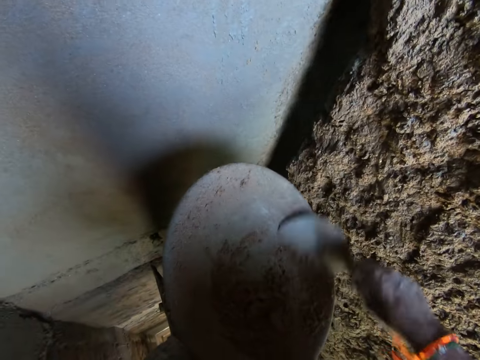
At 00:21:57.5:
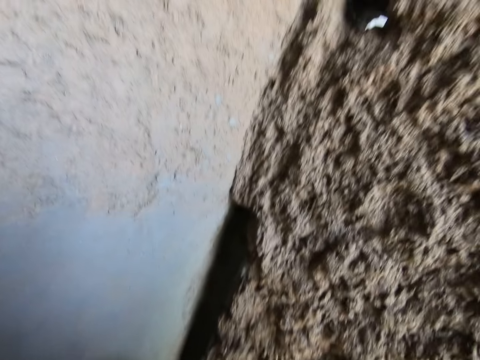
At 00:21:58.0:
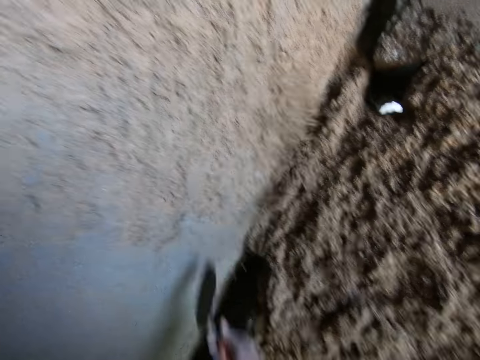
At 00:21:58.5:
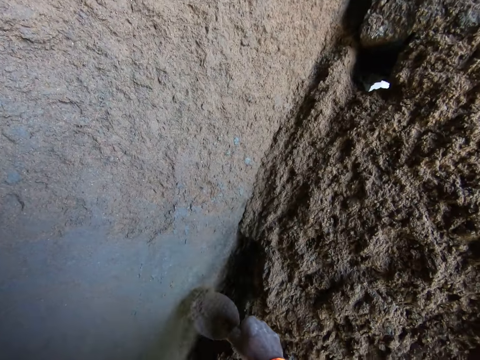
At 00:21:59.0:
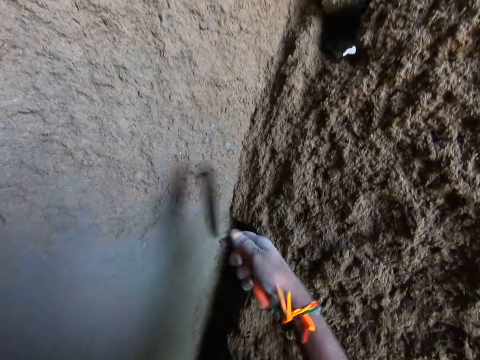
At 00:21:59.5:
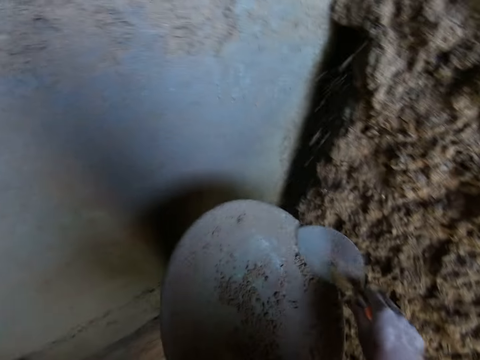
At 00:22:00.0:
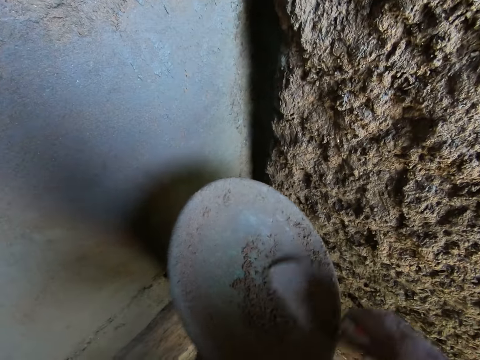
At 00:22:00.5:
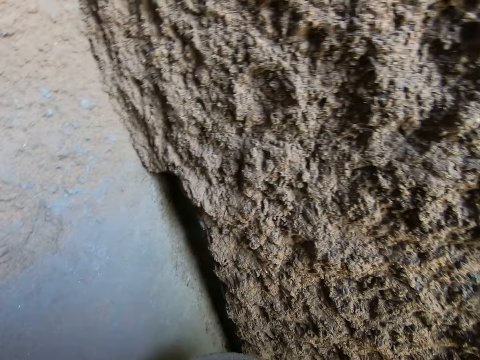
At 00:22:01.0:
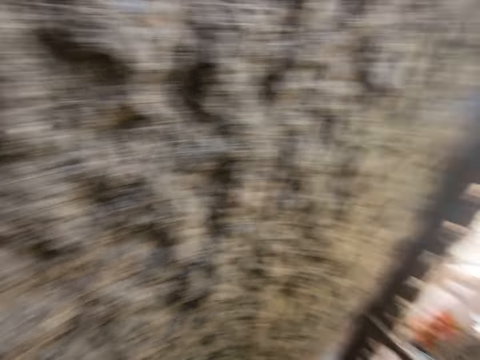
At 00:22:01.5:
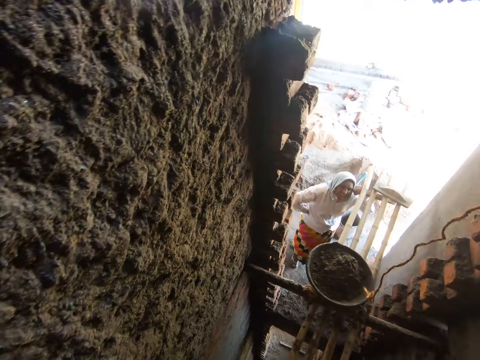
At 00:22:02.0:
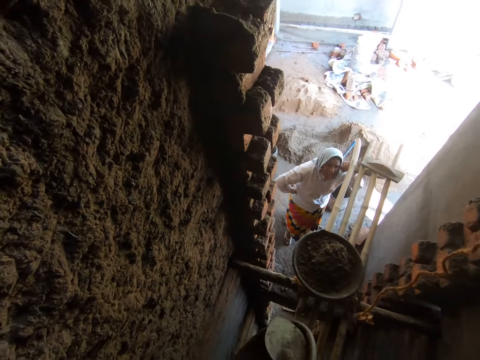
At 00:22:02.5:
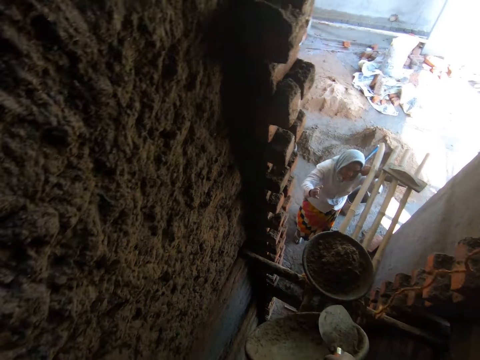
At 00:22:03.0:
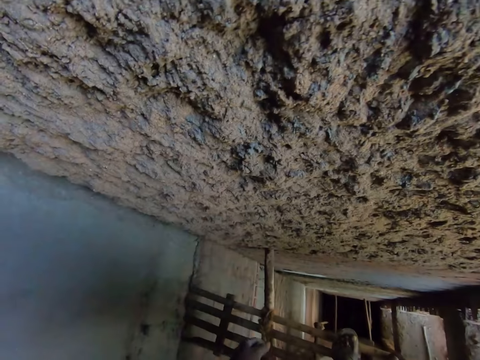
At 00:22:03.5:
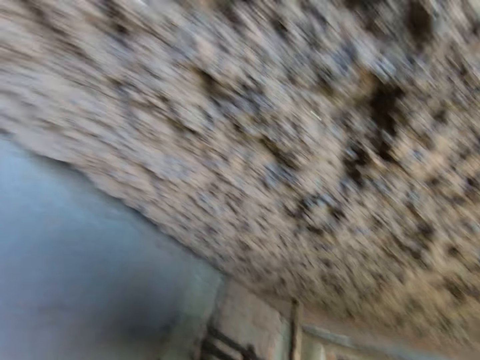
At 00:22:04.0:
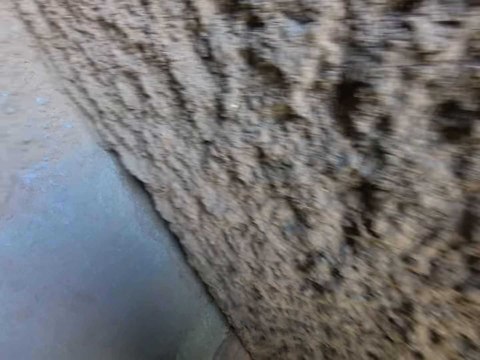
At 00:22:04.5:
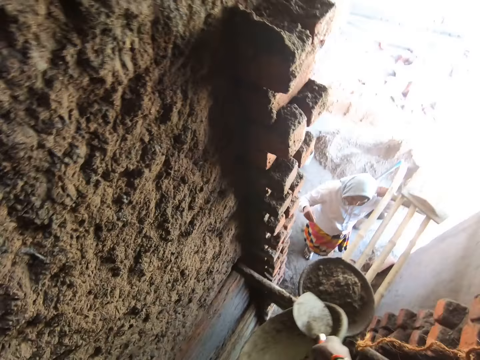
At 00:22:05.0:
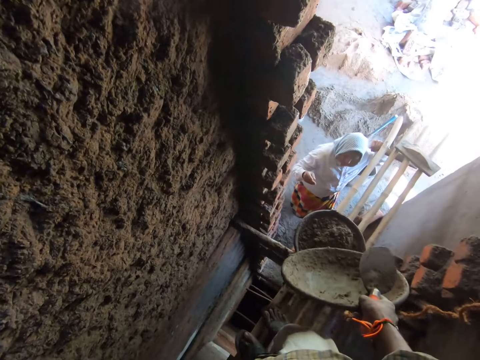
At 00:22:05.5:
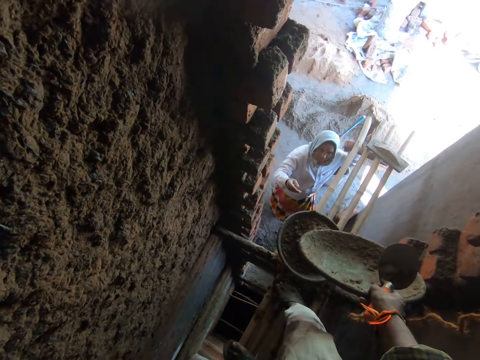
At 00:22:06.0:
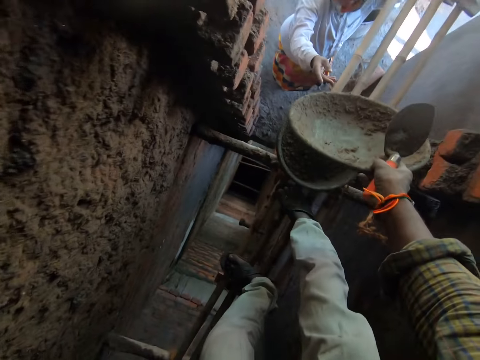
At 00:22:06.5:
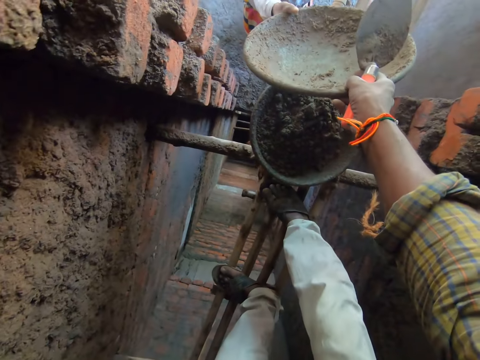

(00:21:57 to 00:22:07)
The camera wearer scoops the cement mortar from the mortar pan with the trowel in his right hand. He applies the cement mortar on the wall with the trowel in his right hand. He scoops the cement mortar from the mortar pan with the trowel in his right hand. A man plasters the wall with the mixture of sand and cement on the trowel in his right hand. The camera wearer speaks to the woman. The woman collects the mortar pan from the camera wearer with her right hand. The camera wearer gives the basket to the woman.

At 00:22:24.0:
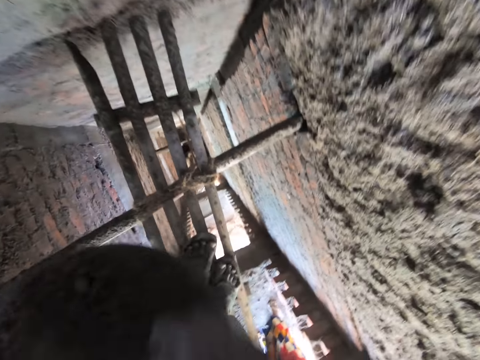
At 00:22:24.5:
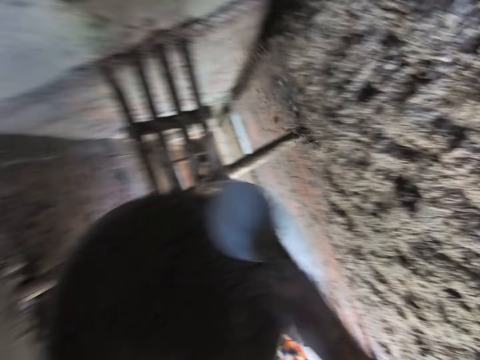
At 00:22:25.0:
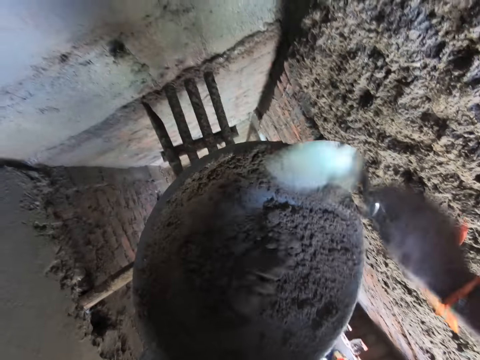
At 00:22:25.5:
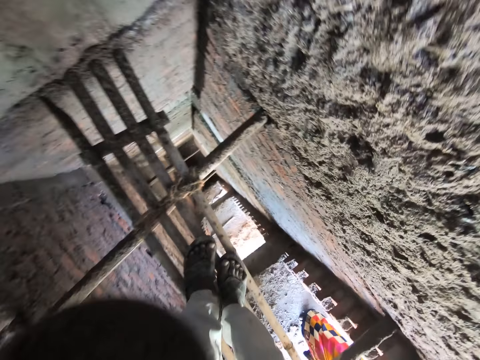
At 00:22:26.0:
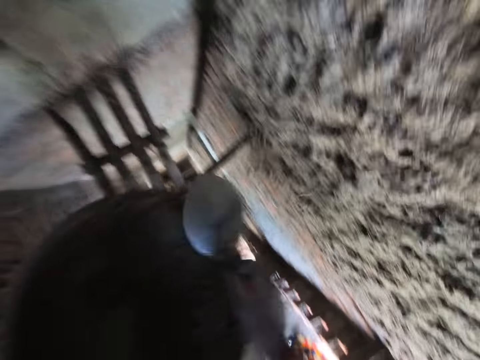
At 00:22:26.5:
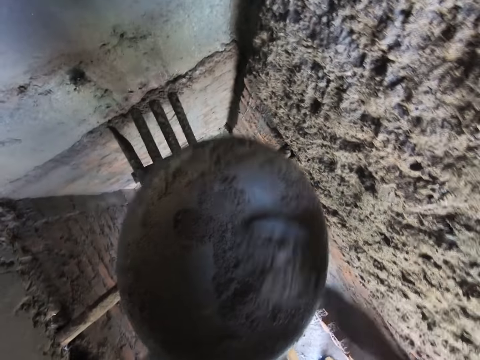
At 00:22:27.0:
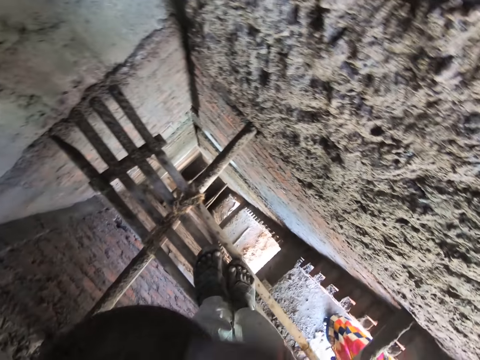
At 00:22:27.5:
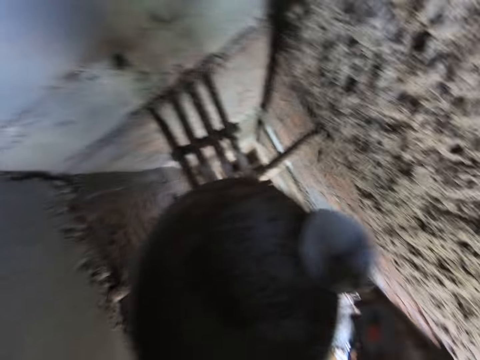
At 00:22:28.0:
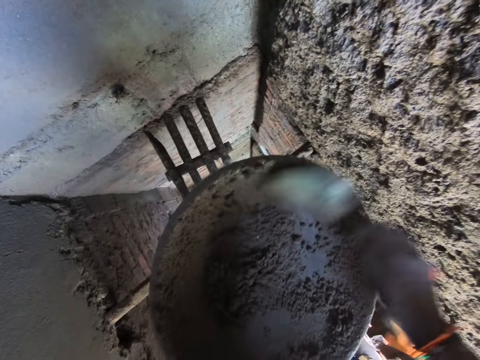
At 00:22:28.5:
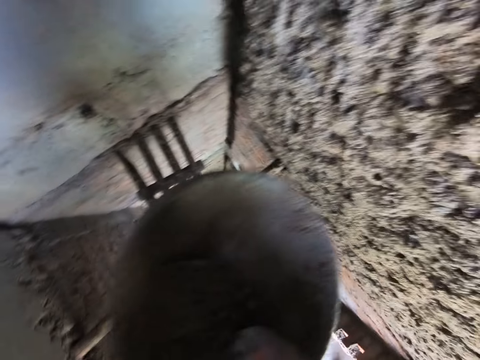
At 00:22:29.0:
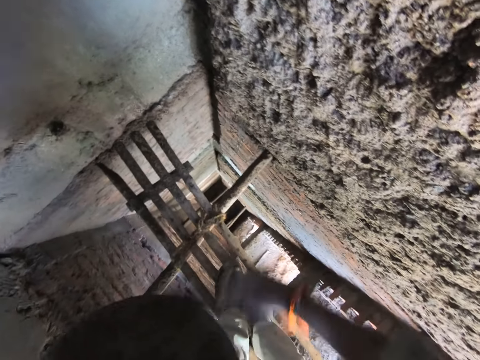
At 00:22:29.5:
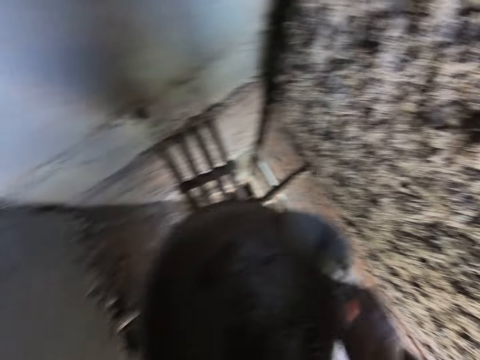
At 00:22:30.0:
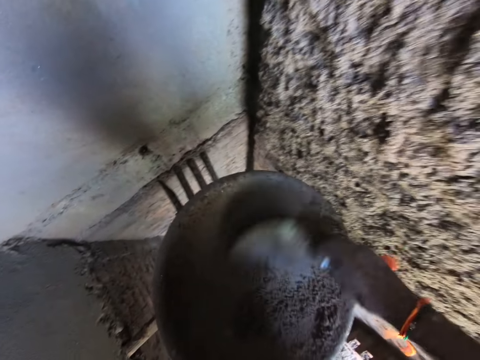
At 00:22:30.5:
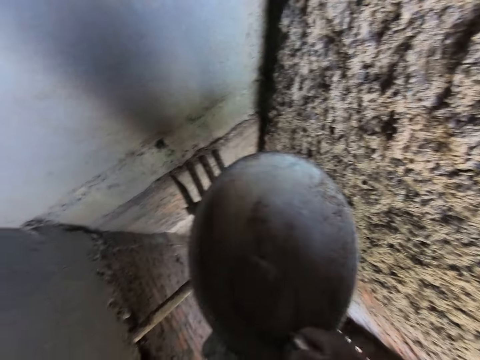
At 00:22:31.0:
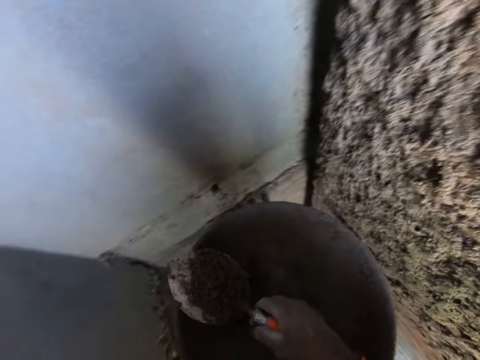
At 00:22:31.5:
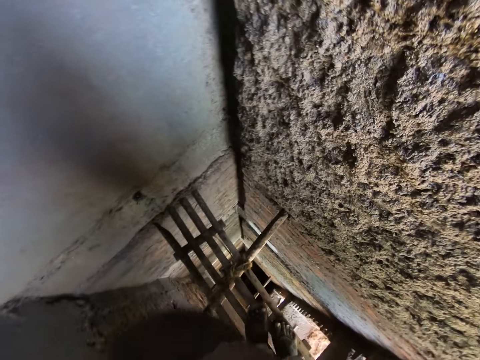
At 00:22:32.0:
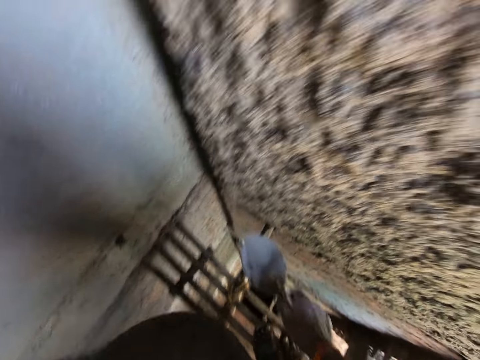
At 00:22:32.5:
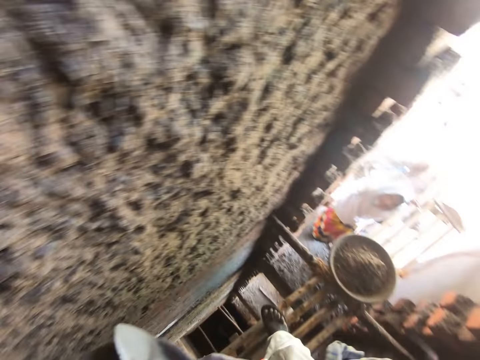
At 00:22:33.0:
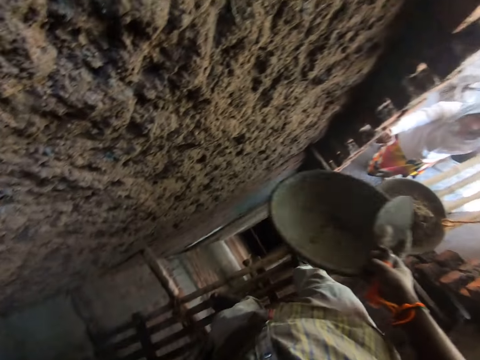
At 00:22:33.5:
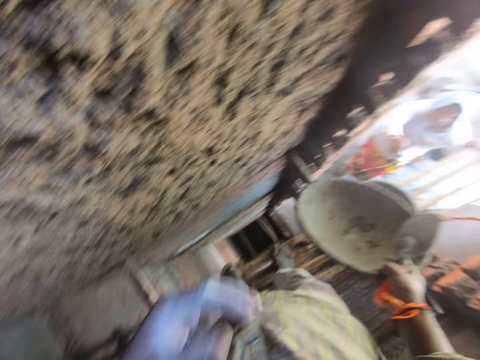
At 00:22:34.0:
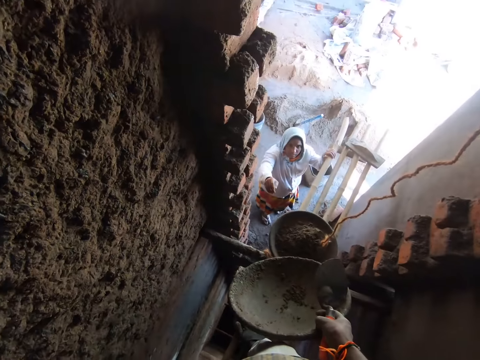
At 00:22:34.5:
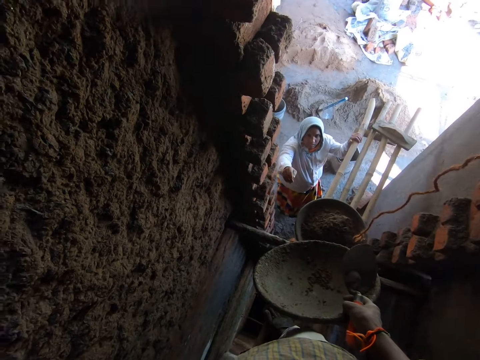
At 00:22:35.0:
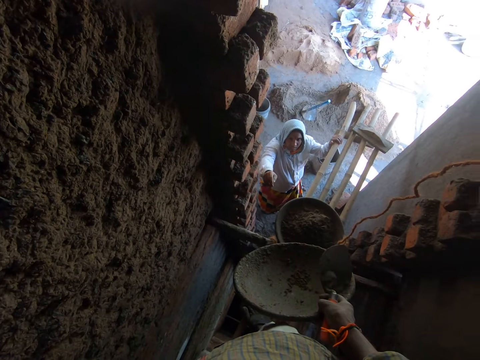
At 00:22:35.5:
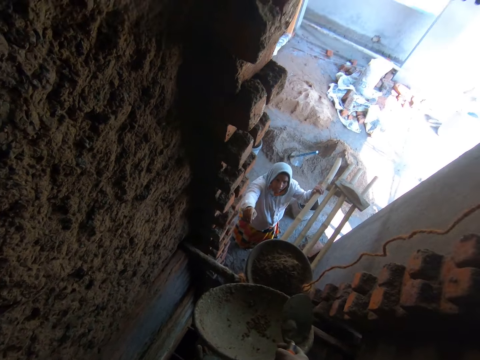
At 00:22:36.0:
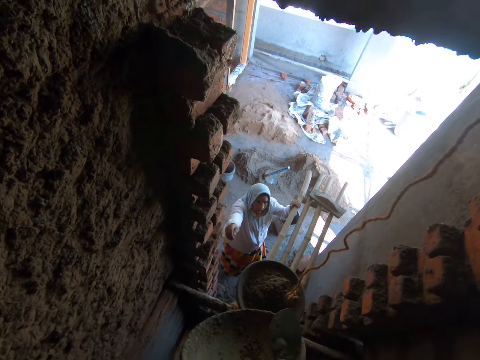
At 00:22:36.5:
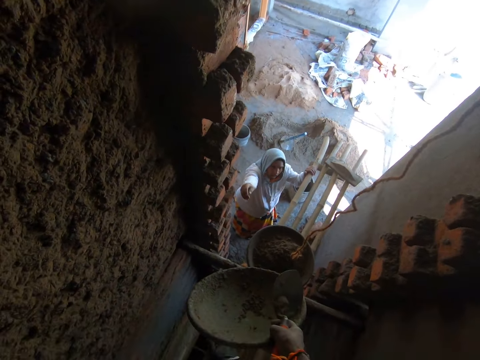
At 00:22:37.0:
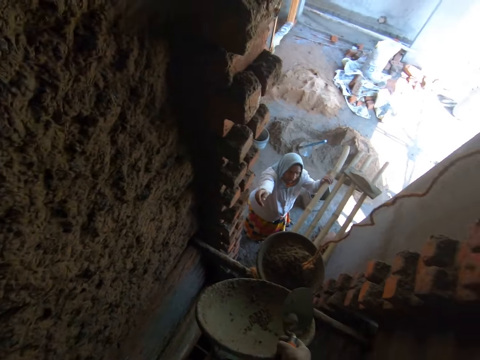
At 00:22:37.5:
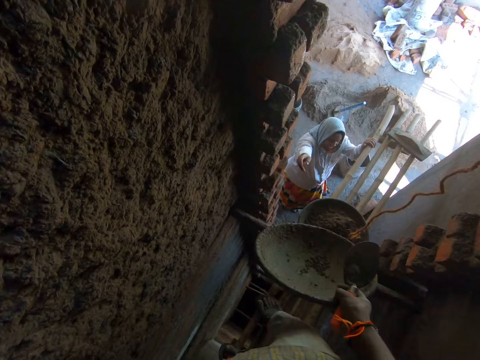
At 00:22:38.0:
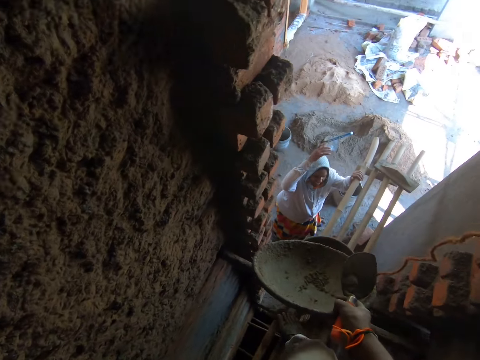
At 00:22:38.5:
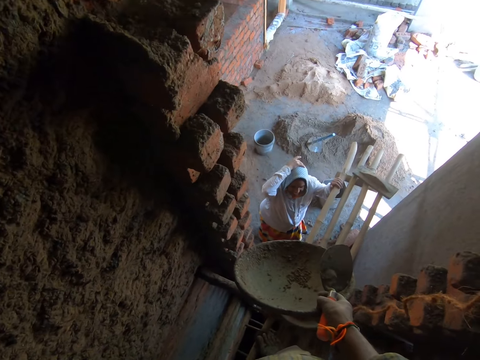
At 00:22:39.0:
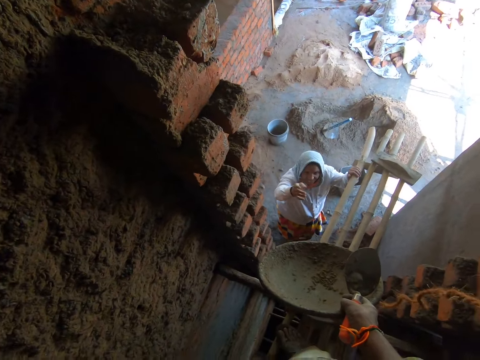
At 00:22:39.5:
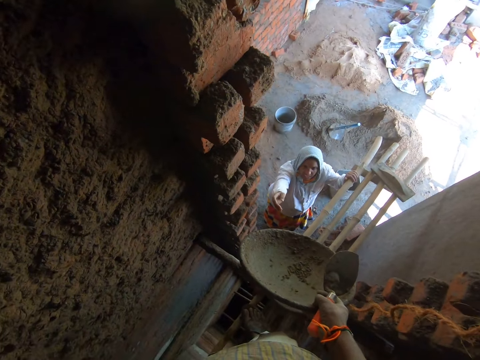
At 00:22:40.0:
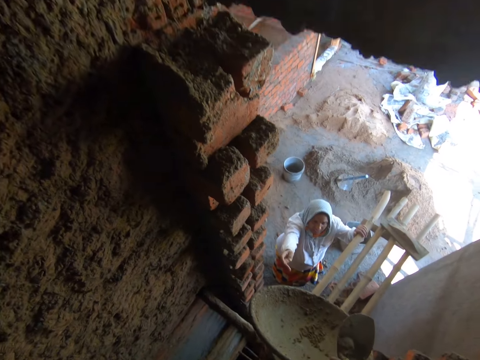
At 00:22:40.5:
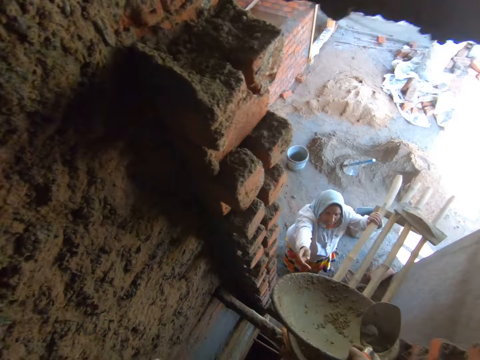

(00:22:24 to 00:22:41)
The camera wearer applies cement mortar on the wall with a trowel in his right hand. He scoops the cement mortar from the mortar pan with the trowel in his right hand. He applies the cement mortar on the wall with the trowel in his right hand. He scoops the cement mortar from the mortar pan with the trowel in his right hand. He applies the cement mortar on the wall with the trowel in his right hand. He scoops the cement mortar from the mortar pan with the trowel in his right hand. He applies the cement mortar on the wall with the trowel in his right hand. He scoops the cement mortar from the mortar pan with the trowel in his right hand. He applies the cement mortar on the wall with the trowel in his right hand. He passes the mortar pan to his right hand. He does something. The woman converses with the camera wearer. The woman touches her head with her right hand.
